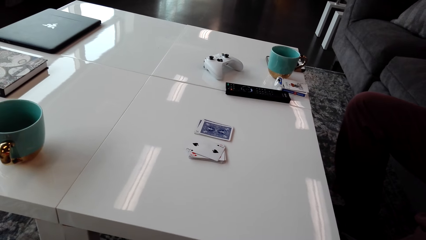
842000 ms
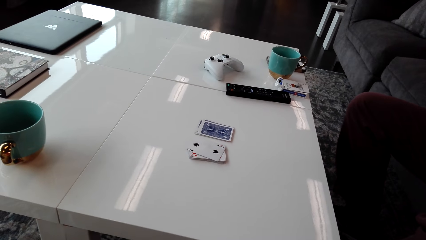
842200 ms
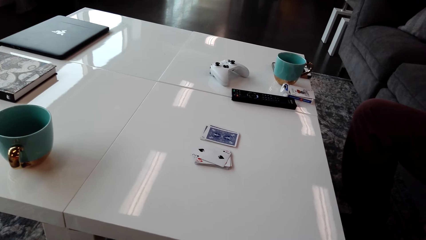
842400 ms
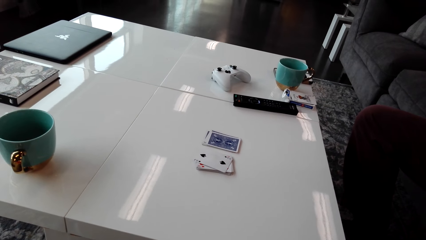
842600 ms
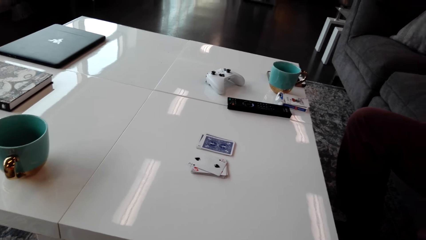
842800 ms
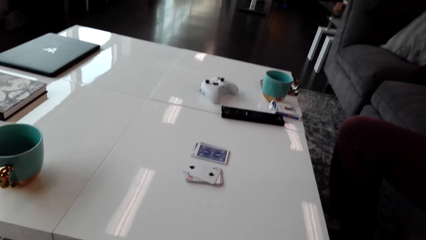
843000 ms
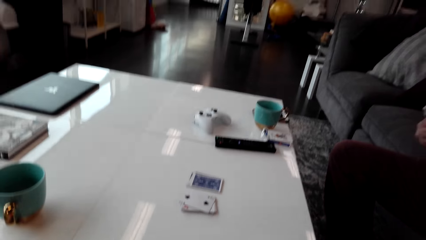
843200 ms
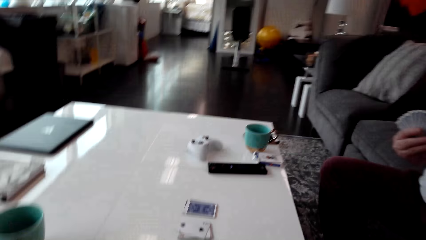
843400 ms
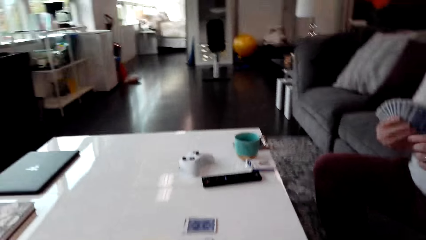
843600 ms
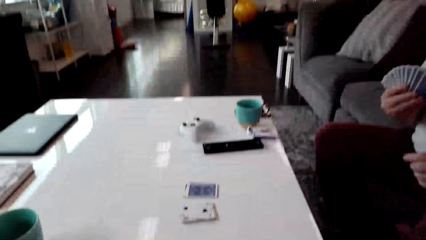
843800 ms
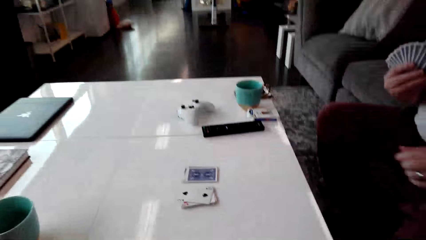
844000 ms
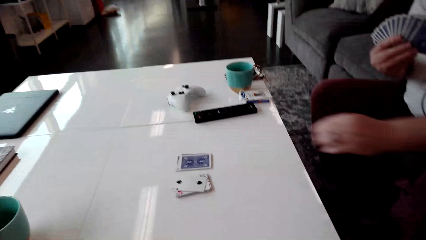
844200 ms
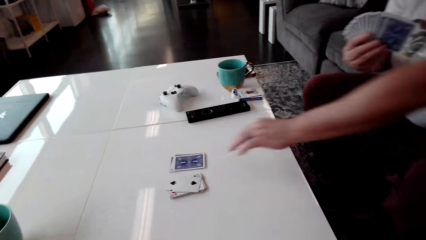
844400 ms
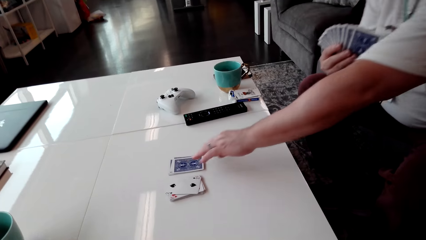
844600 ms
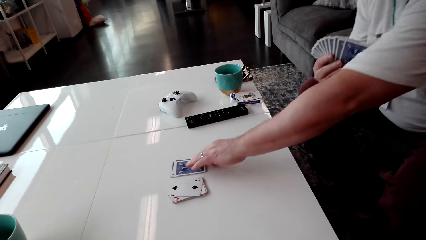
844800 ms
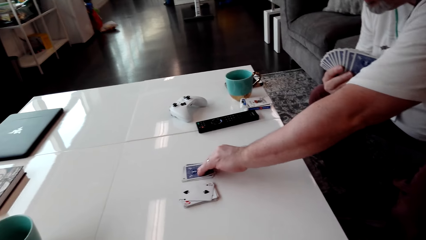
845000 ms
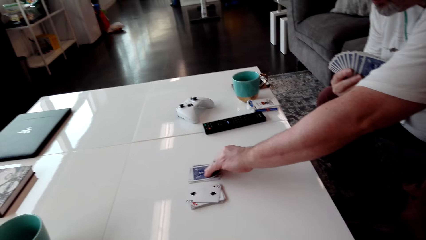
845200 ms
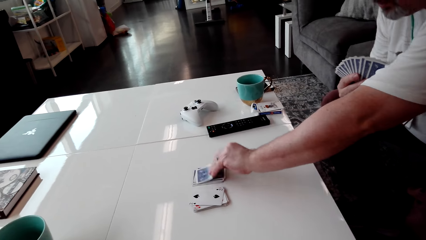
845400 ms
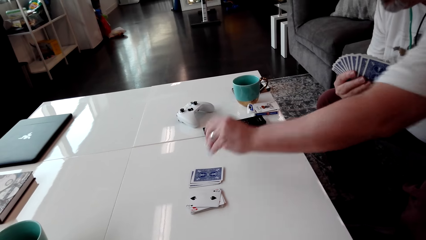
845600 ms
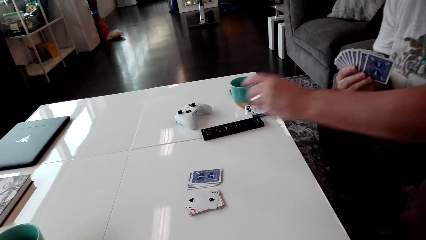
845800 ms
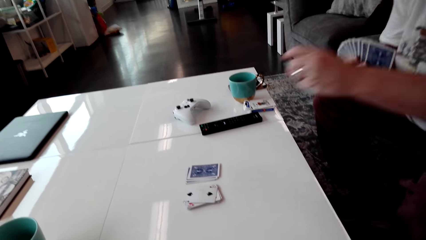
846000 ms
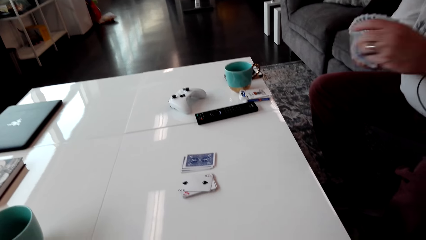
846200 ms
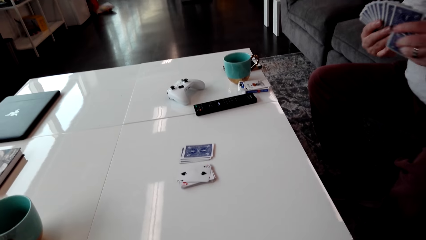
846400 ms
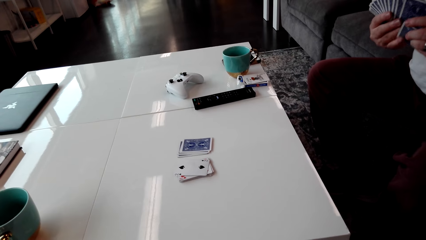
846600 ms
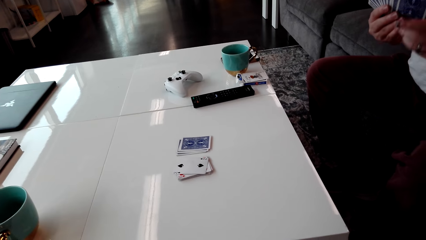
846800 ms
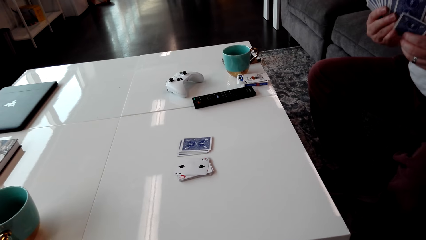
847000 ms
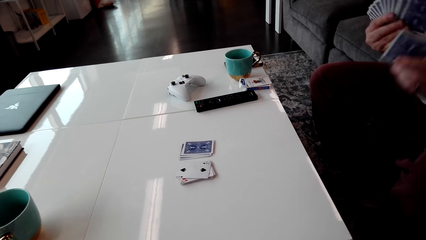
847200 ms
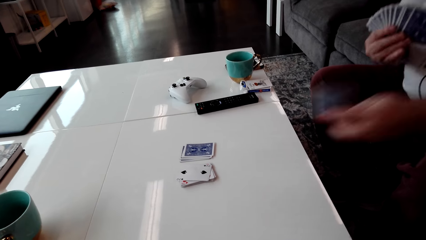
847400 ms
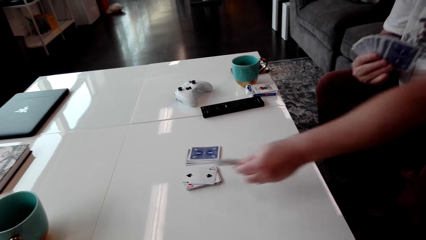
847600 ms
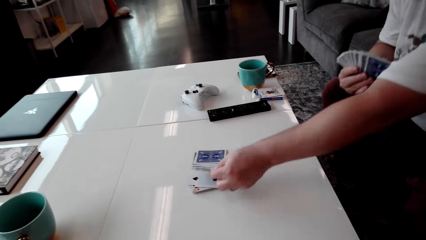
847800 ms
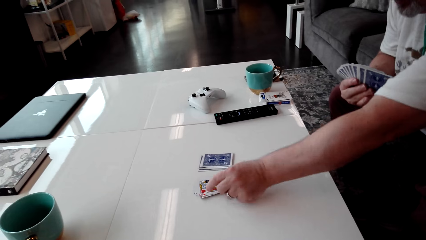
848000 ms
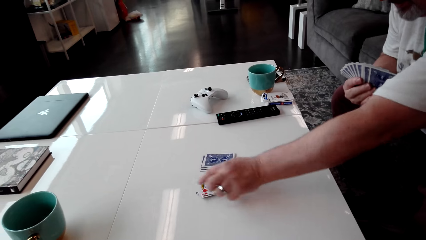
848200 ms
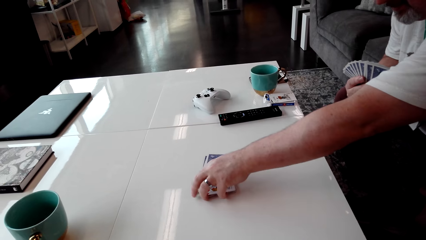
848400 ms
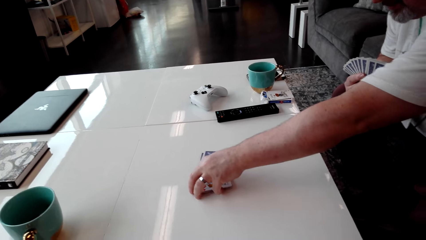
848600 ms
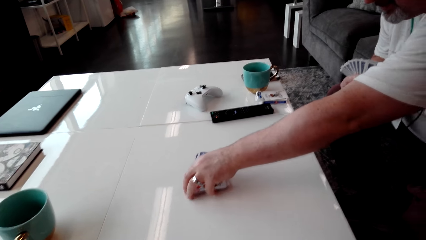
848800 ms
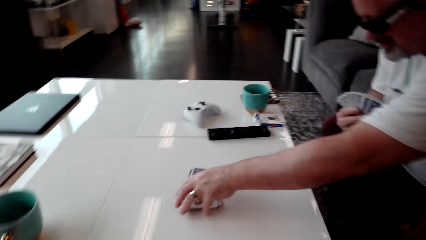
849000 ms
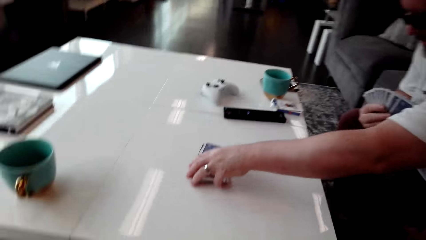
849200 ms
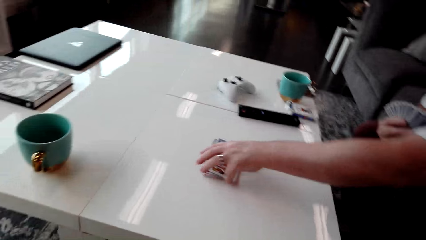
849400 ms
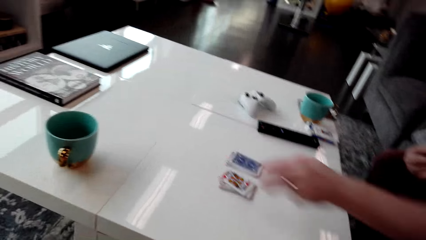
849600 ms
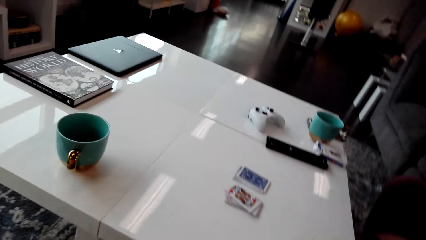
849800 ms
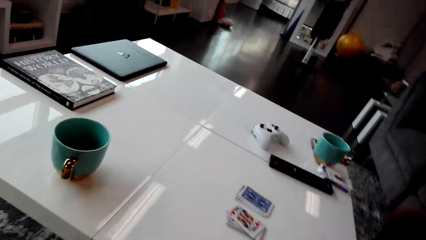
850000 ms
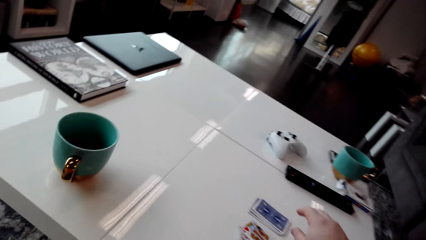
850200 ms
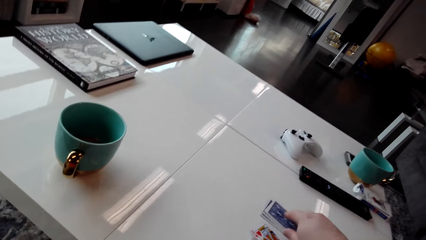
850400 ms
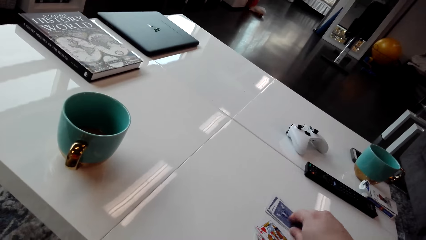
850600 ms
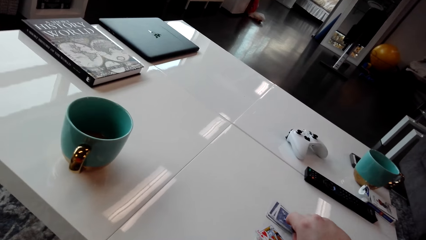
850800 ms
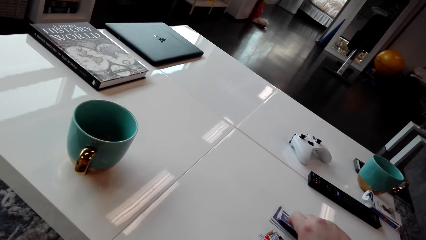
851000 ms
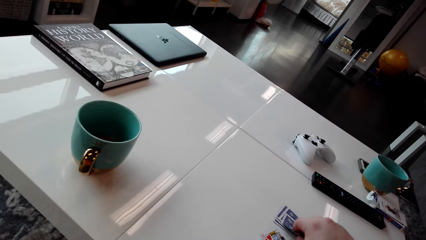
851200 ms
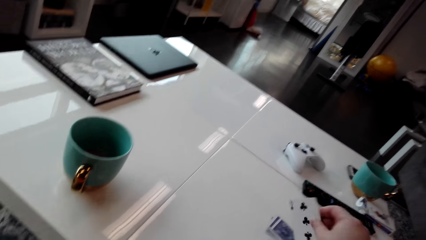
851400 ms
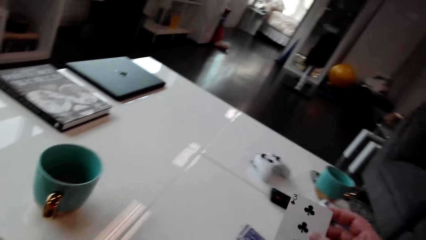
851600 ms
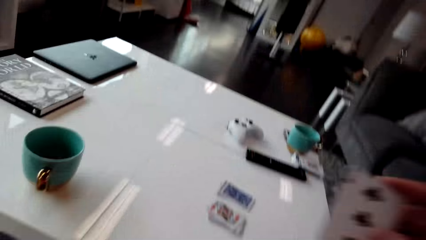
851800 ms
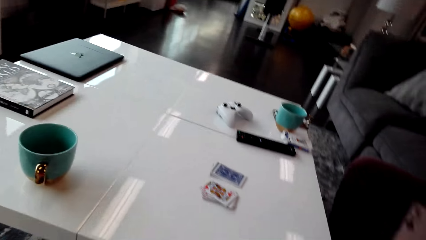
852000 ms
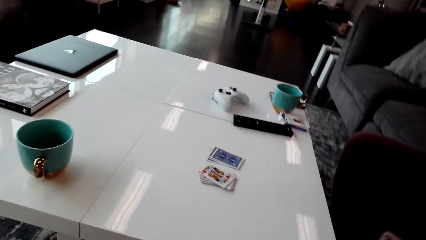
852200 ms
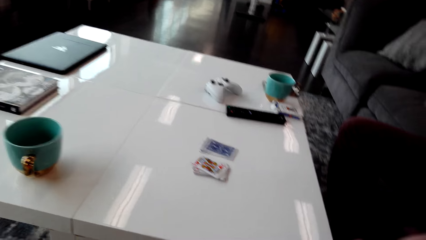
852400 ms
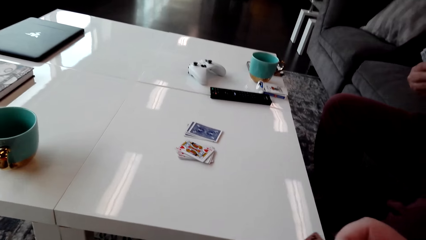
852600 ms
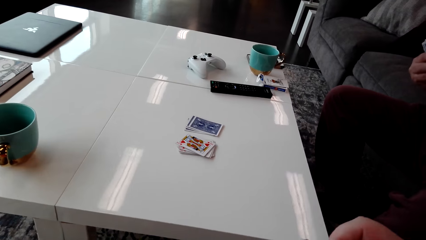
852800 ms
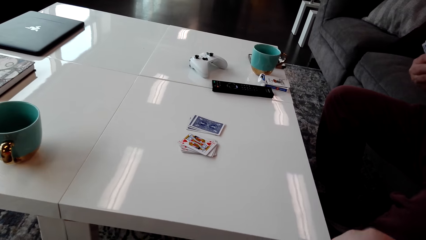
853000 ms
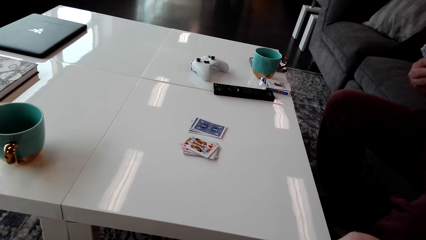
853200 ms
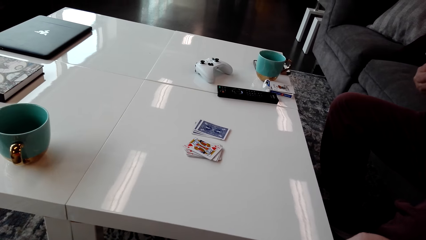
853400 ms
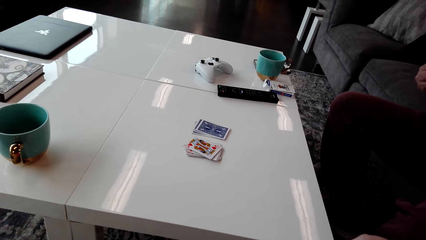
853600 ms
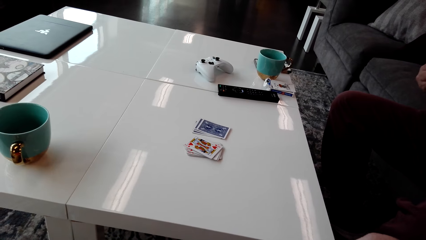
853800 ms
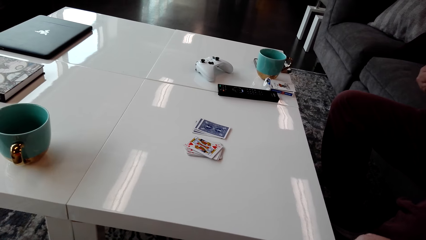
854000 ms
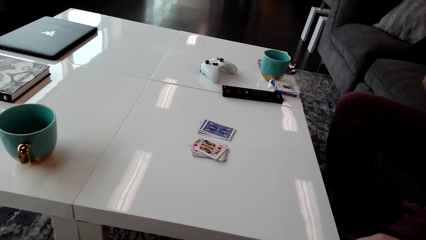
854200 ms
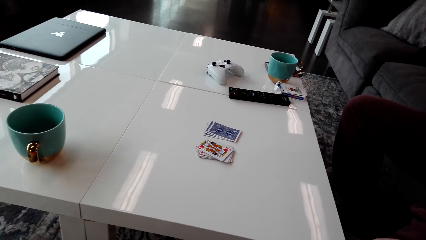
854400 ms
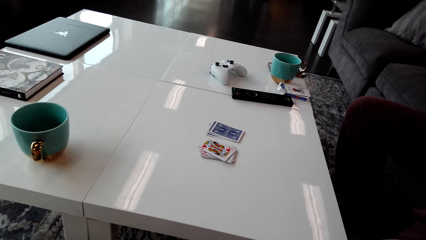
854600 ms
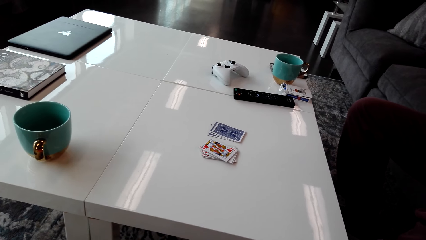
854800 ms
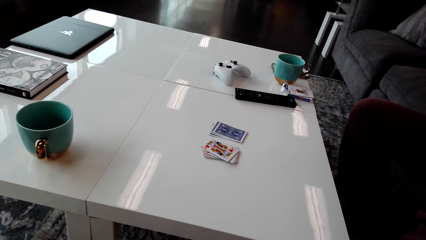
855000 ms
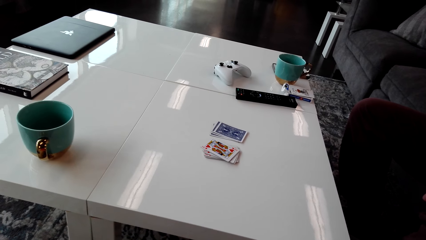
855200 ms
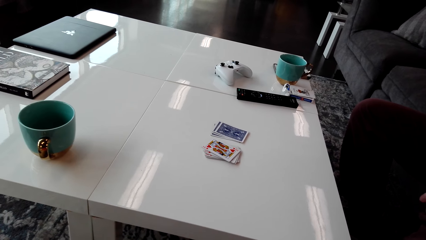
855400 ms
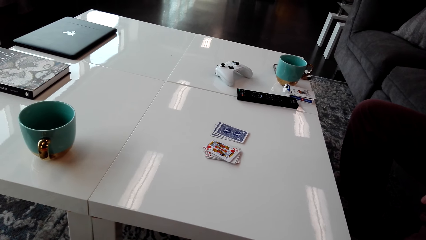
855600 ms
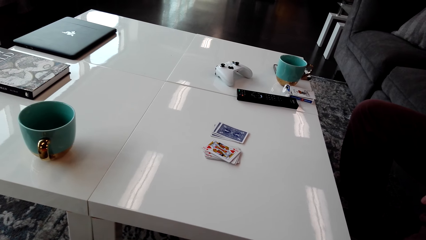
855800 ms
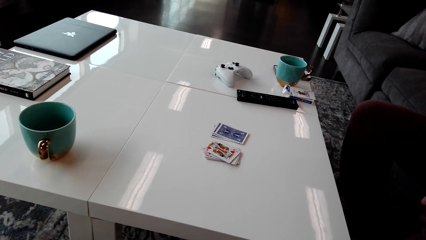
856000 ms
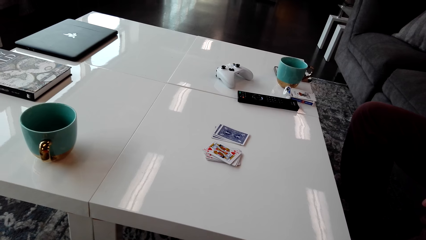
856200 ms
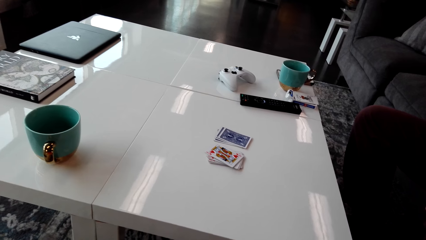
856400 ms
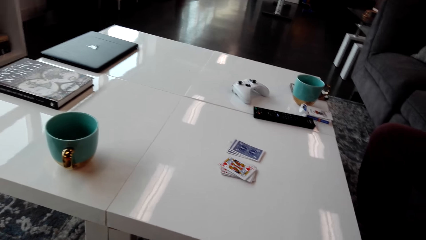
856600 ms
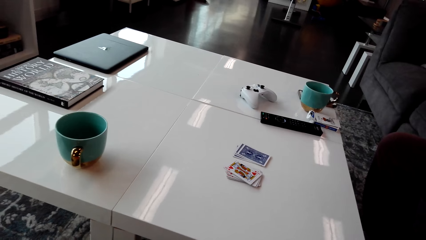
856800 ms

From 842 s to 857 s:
A man picks the playing card from the table. The man puts the playing card on the table. The camera wearer picks the playing card on the table. They talk to the man. They look around.
